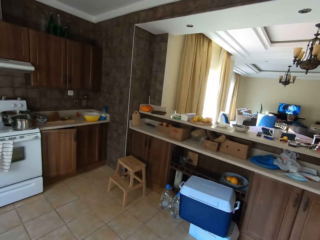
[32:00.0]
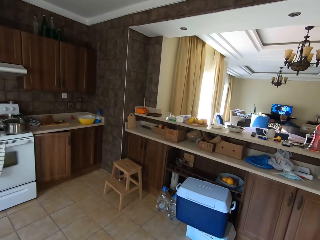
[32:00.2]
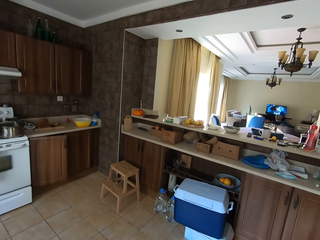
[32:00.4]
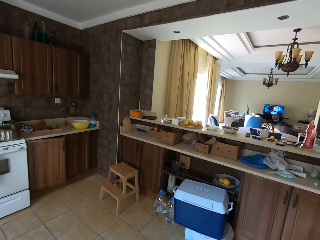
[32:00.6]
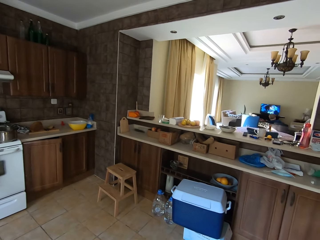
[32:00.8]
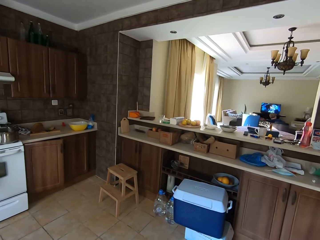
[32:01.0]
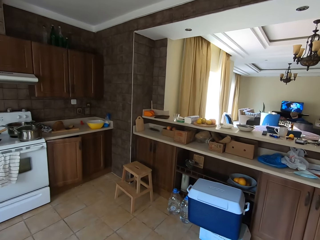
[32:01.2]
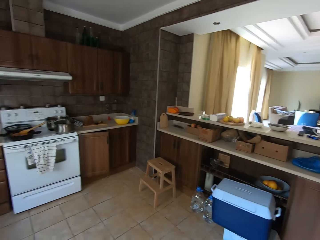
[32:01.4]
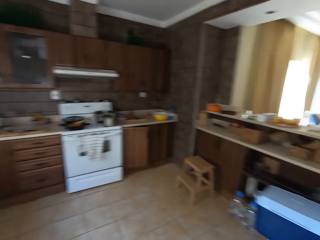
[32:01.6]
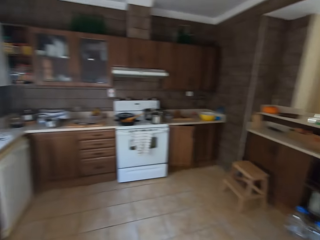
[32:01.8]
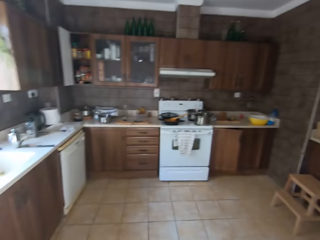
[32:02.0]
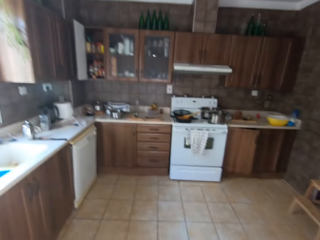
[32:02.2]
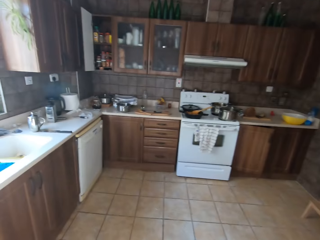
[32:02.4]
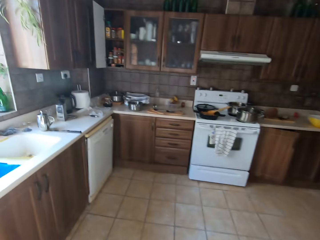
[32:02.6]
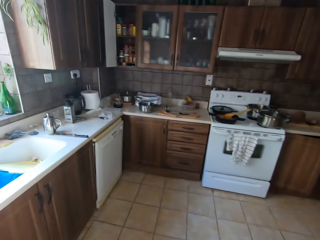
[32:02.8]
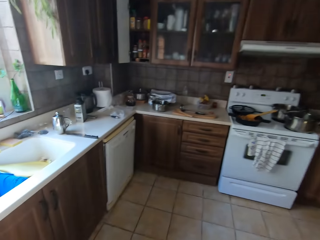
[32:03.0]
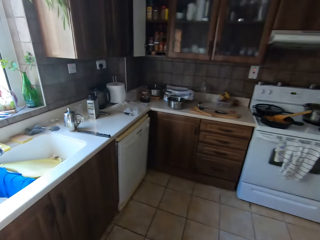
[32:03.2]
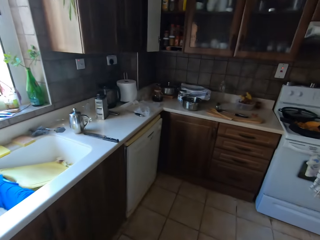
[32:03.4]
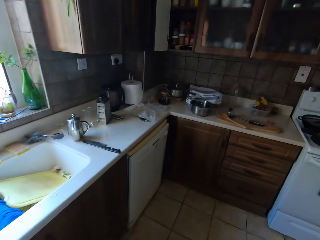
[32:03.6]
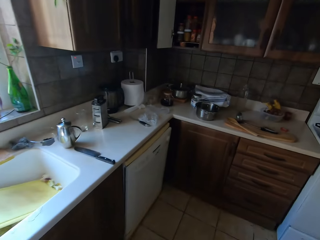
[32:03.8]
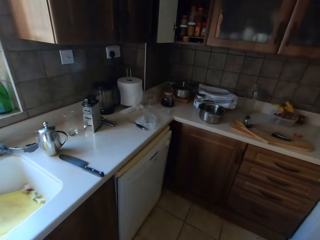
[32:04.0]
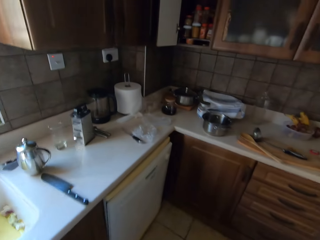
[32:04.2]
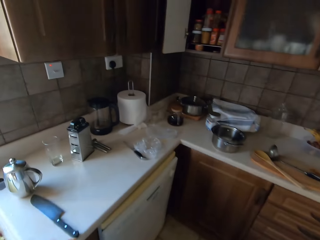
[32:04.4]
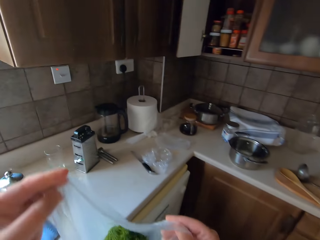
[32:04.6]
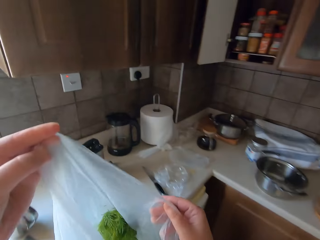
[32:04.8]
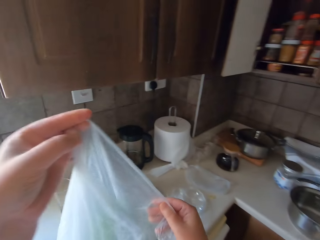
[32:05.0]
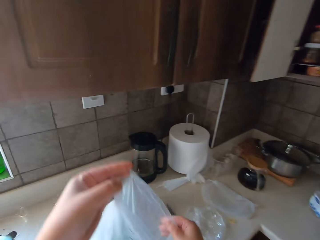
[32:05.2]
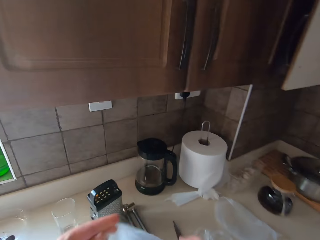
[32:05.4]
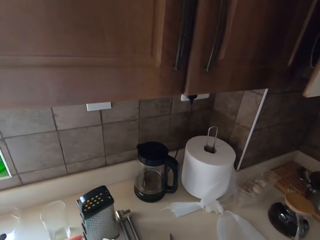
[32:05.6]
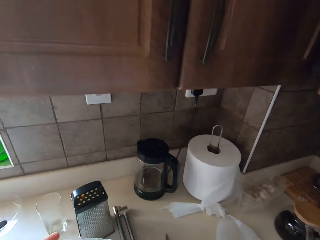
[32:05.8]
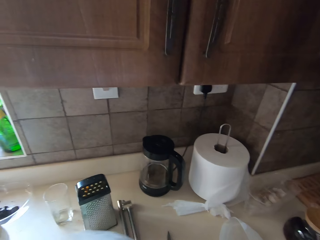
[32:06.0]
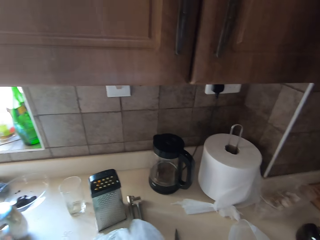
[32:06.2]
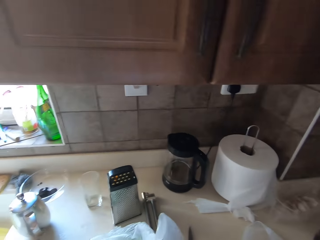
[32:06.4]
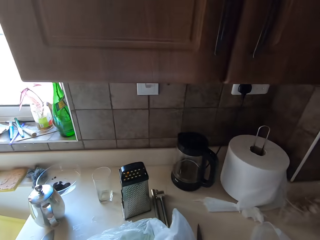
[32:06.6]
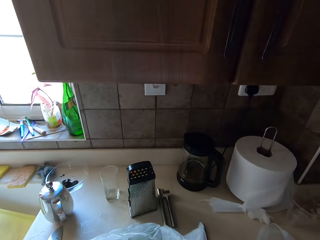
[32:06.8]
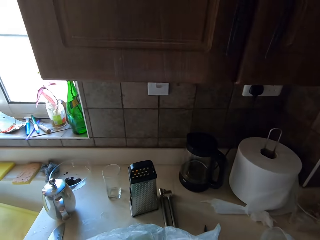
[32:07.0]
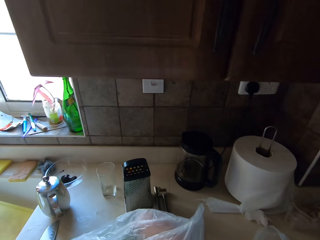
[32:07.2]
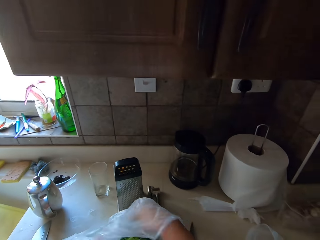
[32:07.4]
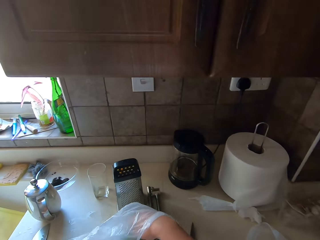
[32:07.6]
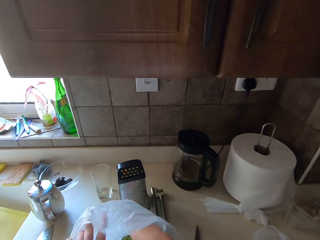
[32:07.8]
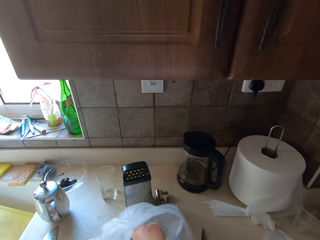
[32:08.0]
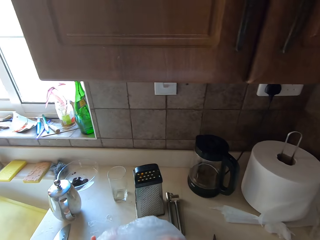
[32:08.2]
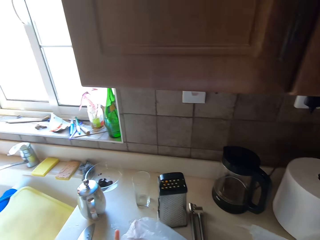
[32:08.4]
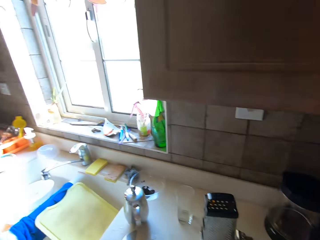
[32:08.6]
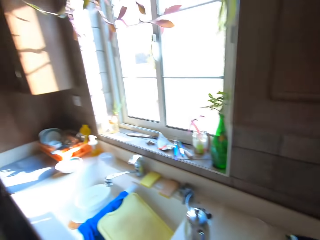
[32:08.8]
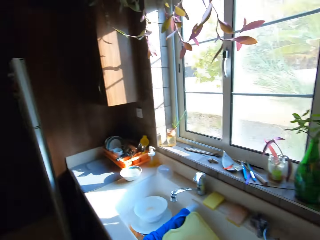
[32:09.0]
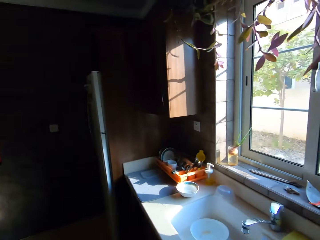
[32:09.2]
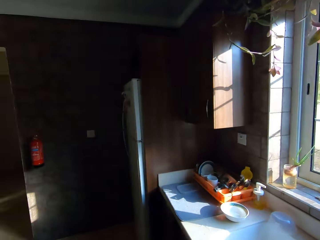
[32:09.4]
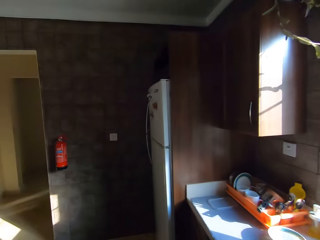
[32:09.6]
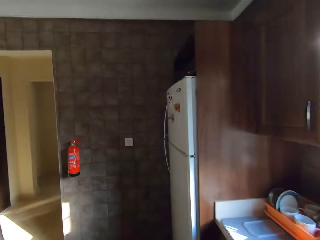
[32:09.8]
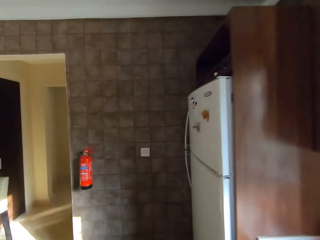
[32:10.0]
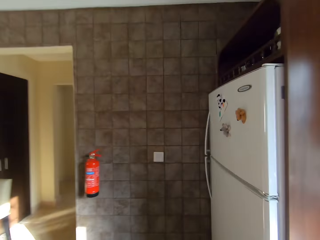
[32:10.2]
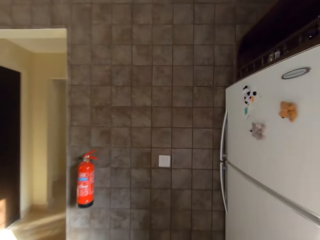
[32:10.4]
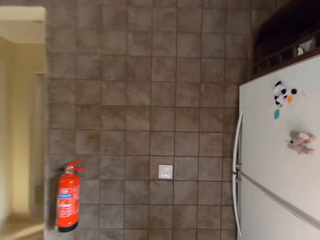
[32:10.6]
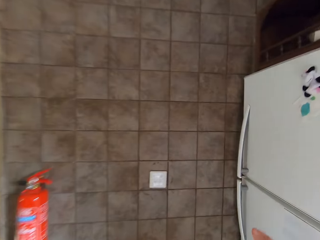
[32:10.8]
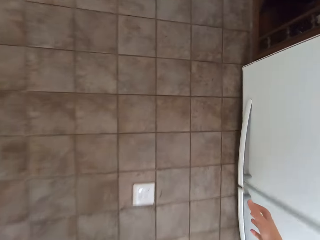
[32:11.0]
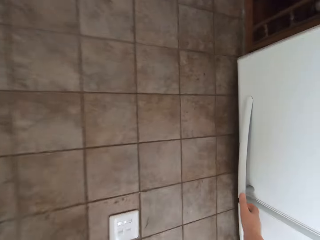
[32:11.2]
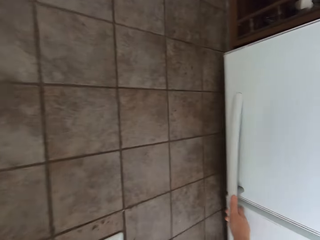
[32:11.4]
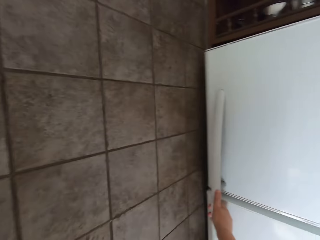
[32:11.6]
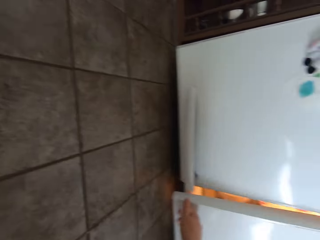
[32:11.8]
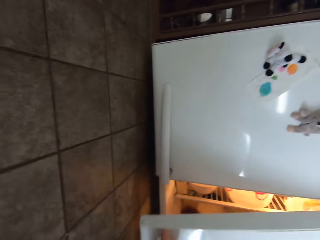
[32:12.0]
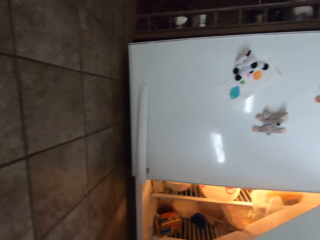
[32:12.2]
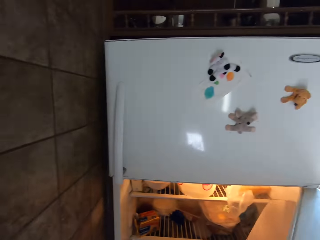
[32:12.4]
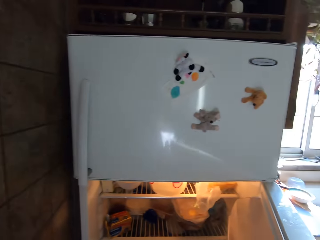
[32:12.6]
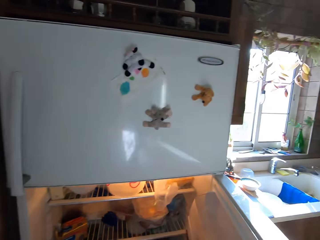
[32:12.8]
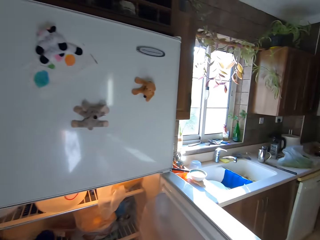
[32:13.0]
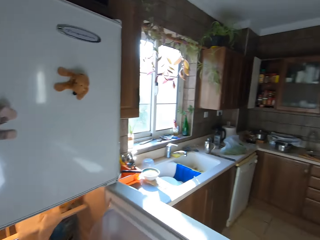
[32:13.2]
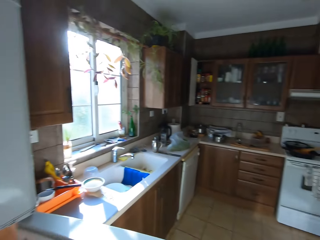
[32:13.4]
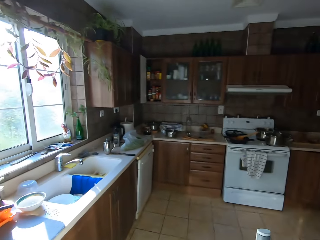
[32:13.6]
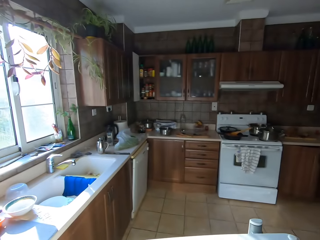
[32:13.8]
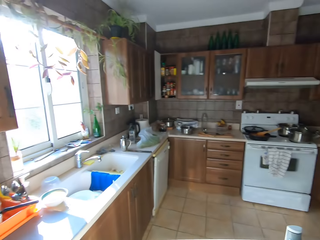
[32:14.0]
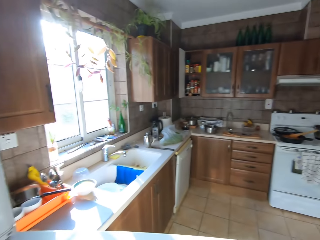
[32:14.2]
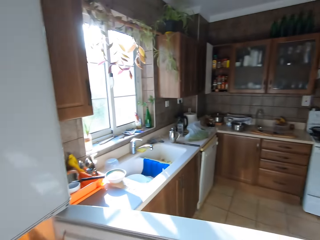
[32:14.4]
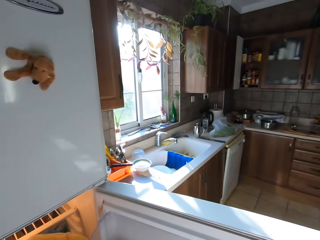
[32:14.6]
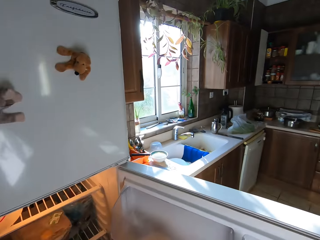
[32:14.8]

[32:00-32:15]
The camera wearer walks around. They unwrap the nylon. They place a plastic bag with something in it on the kitchen working surface. They put dill on the table. They remove something from the plastic bag. They walk toward the fridge. They look around. They open the fridge. They look around.

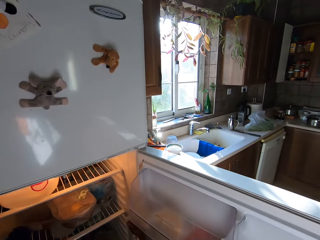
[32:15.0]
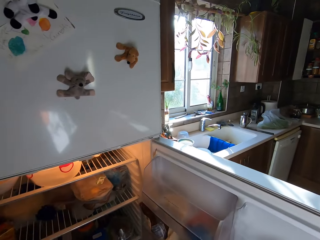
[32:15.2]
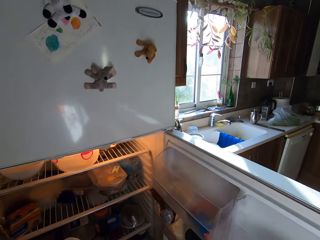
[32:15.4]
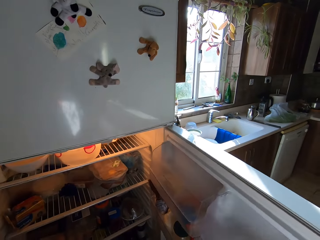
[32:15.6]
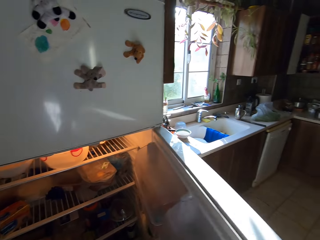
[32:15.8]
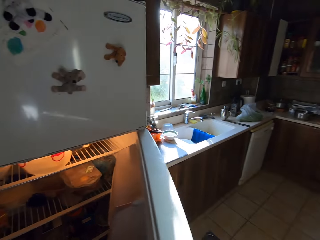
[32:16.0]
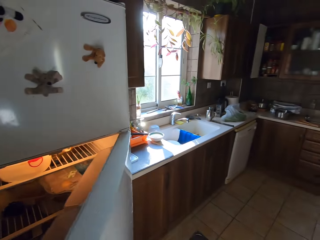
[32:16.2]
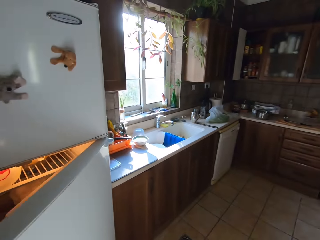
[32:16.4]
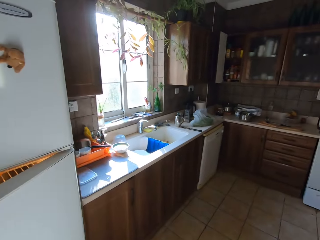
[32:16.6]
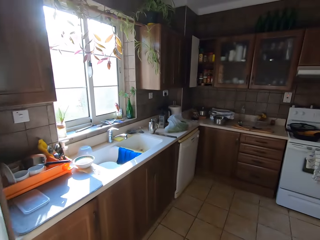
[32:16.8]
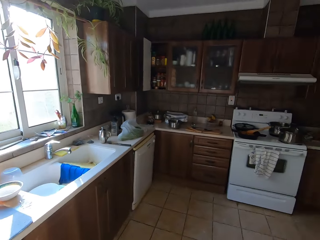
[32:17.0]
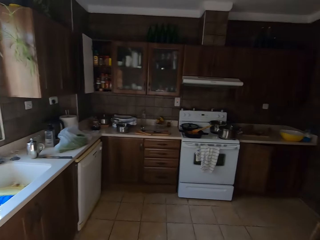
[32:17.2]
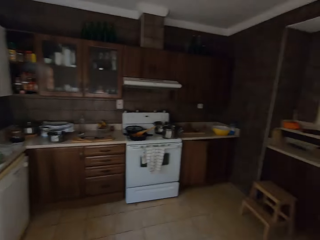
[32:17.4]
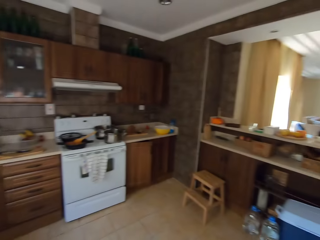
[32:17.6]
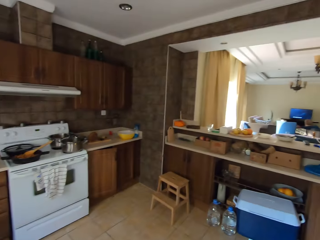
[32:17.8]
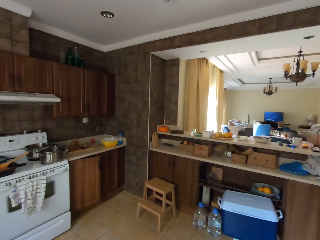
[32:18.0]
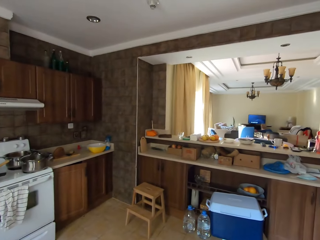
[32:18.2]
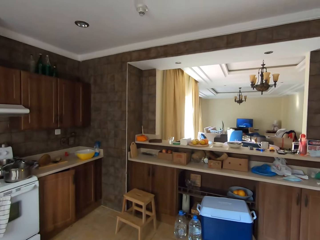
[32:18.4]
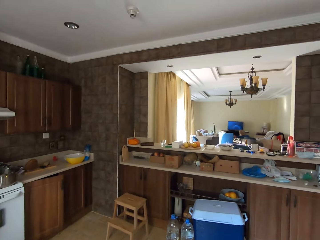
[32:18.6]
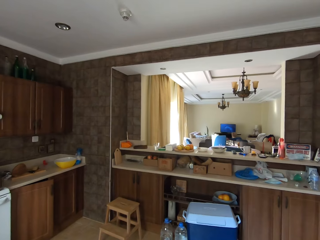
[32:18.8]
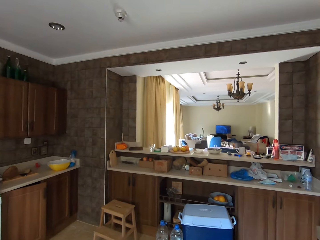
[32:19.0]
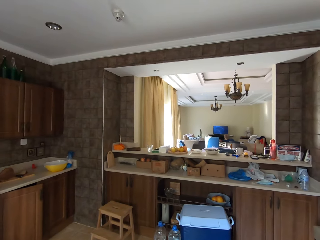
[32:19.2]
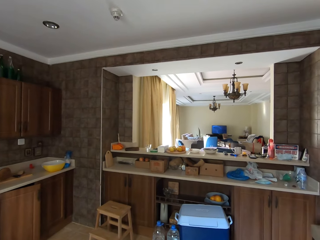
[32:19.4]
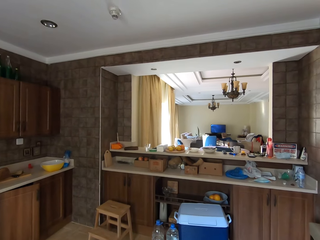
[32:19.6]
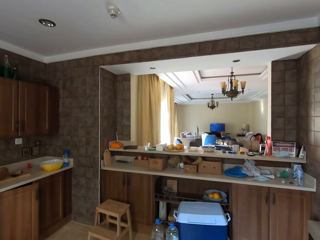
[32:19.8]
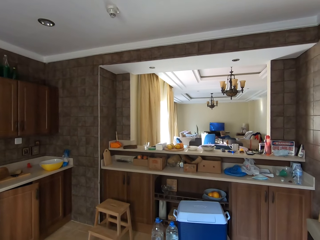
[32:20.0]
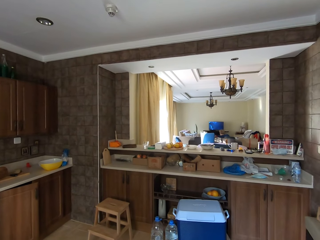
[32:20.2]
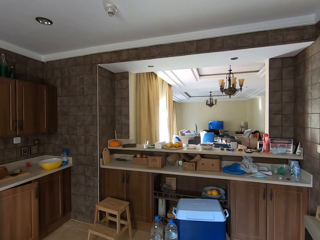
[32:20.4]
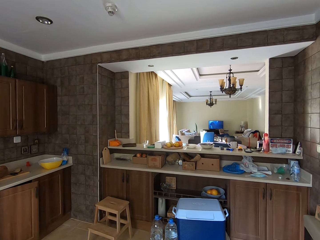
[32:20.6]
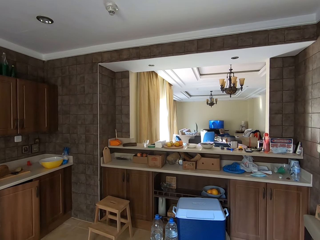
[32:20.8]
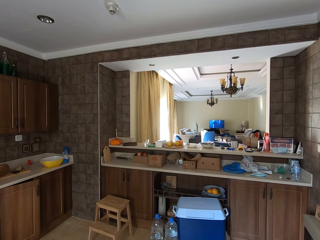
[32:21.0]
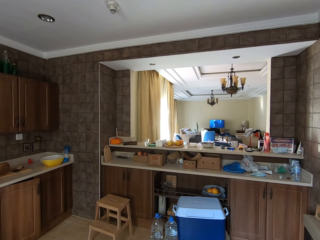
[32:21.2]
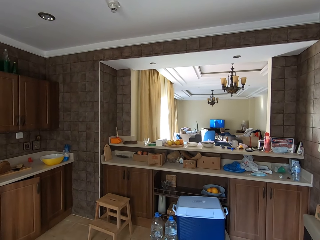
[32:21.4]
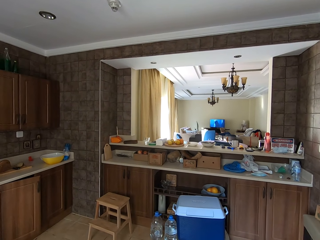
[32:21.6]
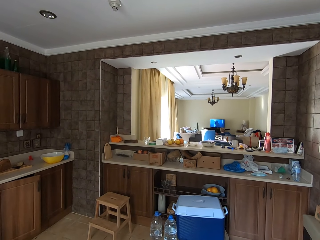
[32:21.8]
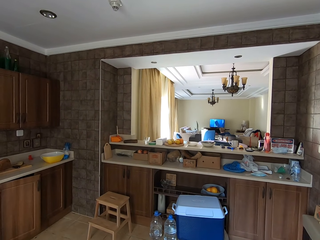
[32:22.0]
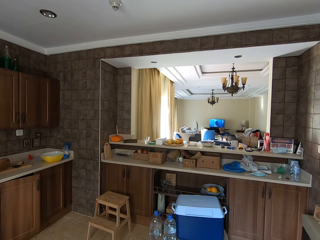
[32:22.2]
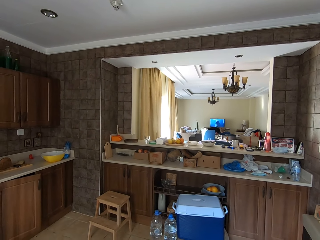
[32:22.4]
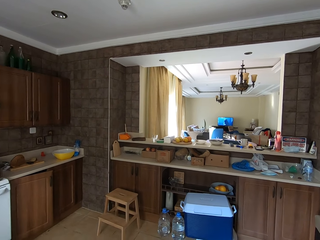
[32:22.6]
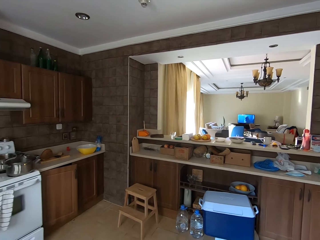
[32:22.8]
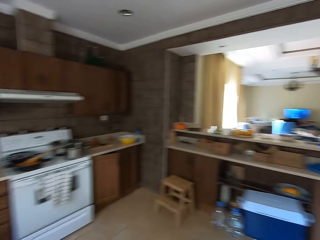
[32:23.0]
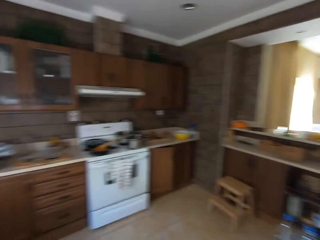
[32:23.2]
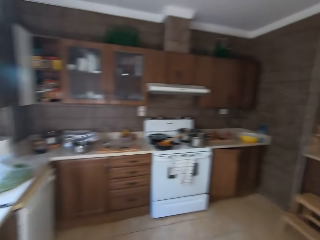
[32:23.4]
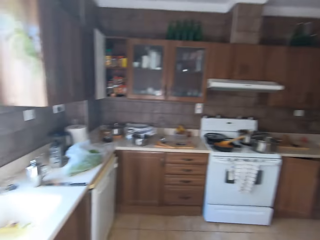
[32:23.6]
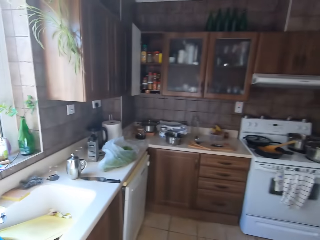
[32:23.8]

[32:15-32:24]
The camera wearer closes the fridge. They look around. They look around again.
